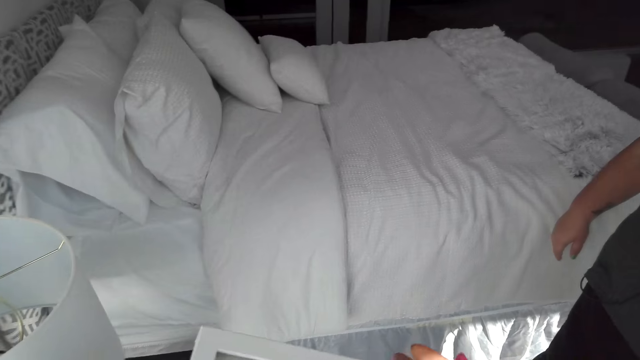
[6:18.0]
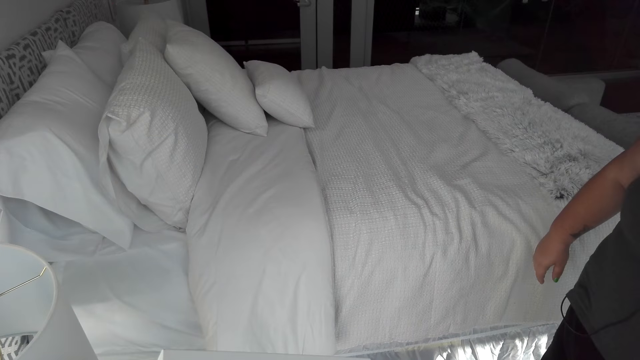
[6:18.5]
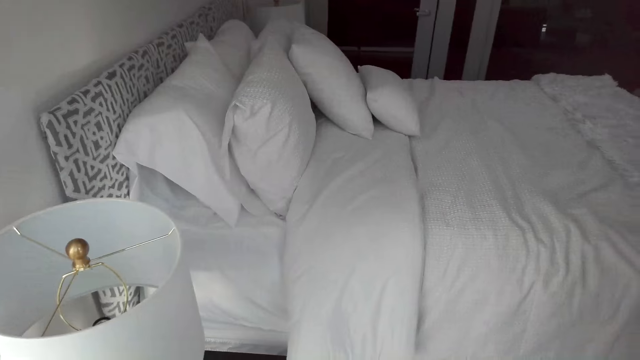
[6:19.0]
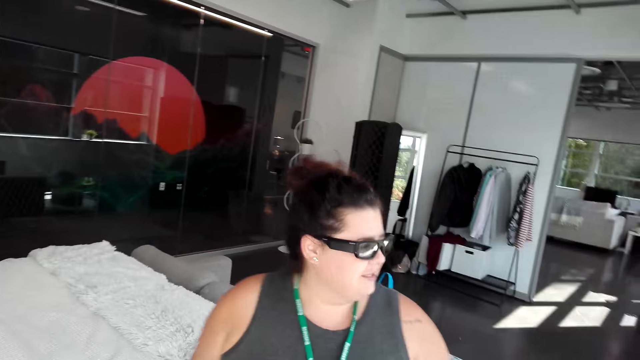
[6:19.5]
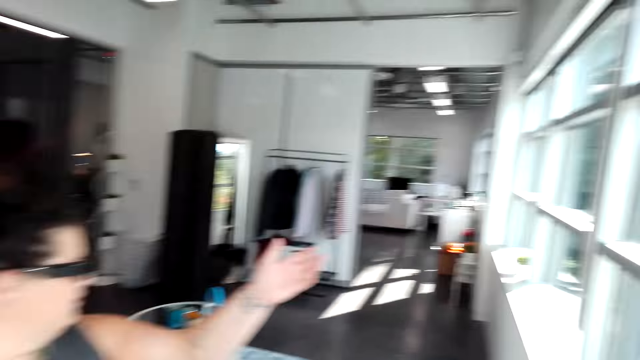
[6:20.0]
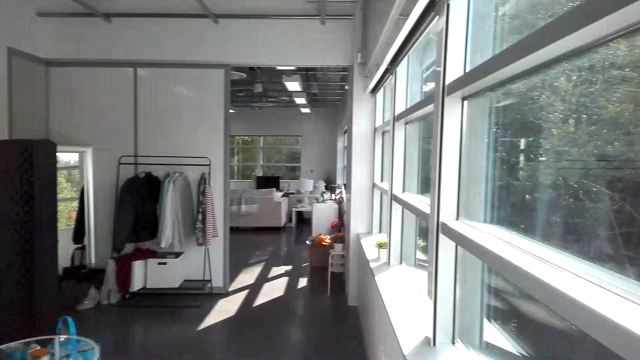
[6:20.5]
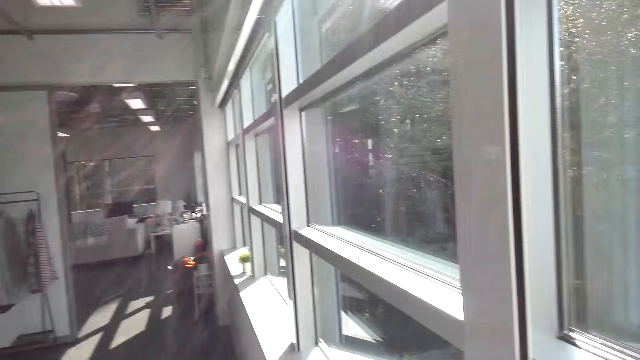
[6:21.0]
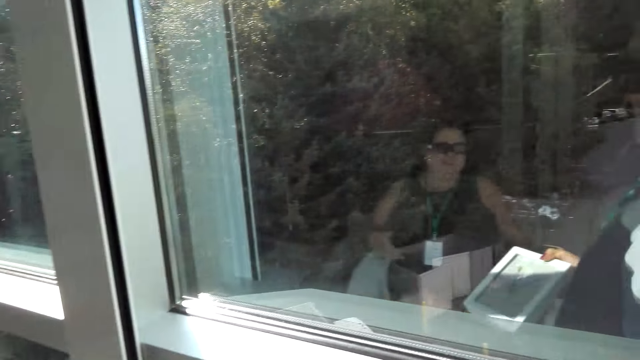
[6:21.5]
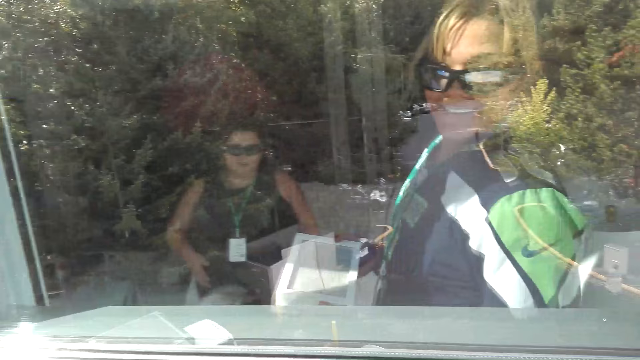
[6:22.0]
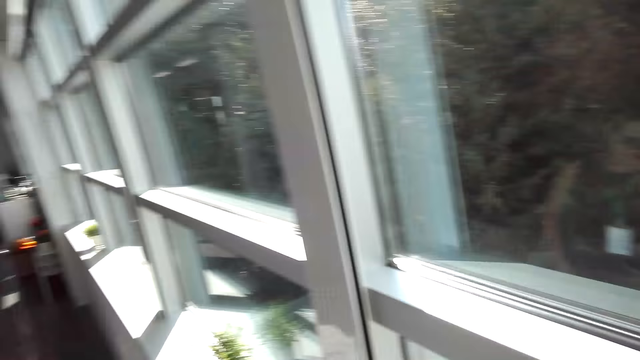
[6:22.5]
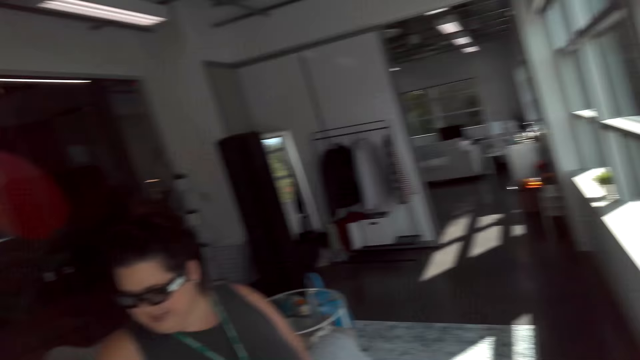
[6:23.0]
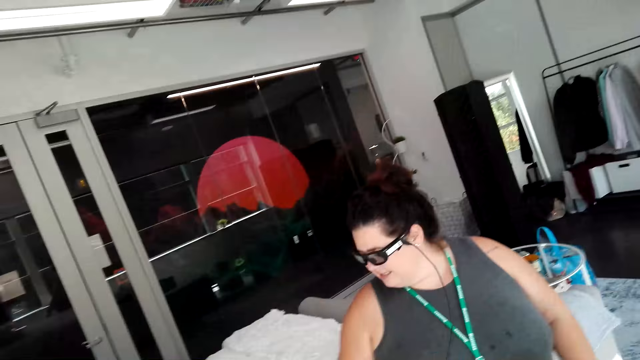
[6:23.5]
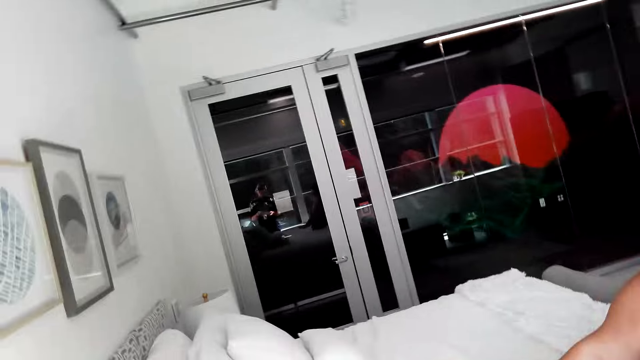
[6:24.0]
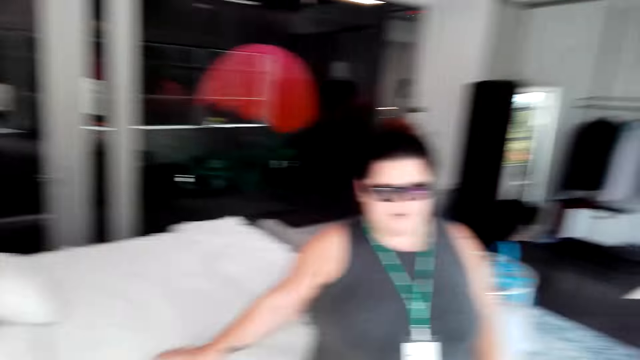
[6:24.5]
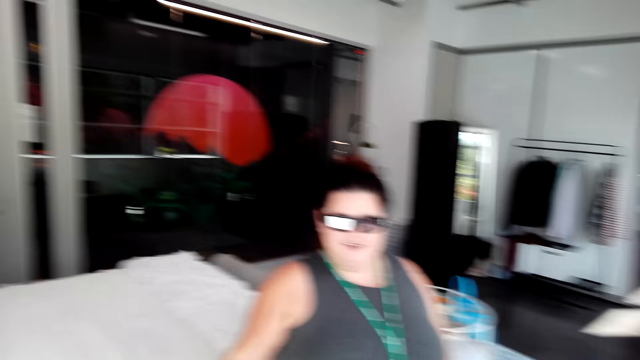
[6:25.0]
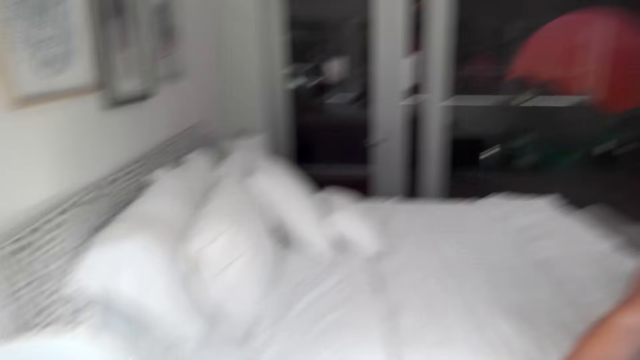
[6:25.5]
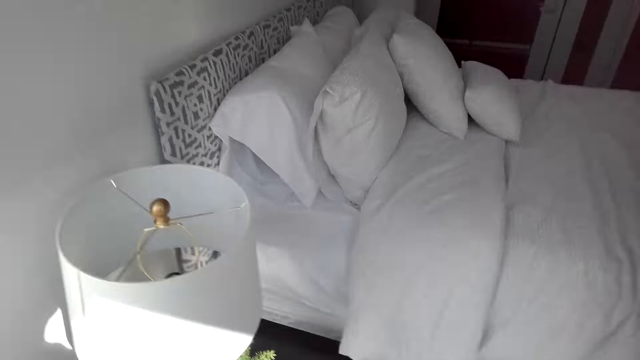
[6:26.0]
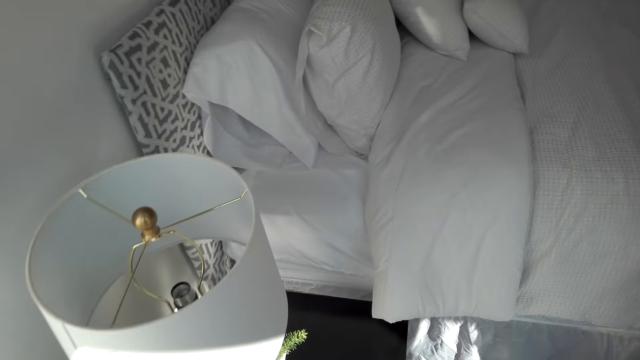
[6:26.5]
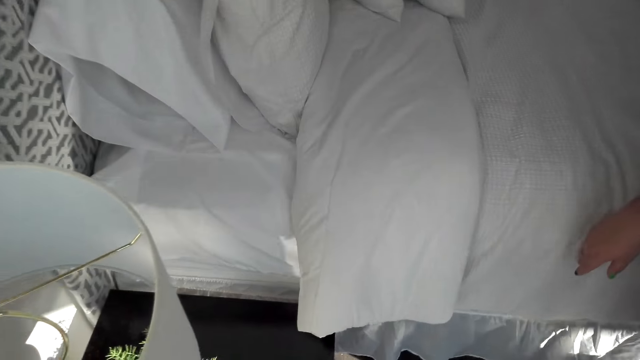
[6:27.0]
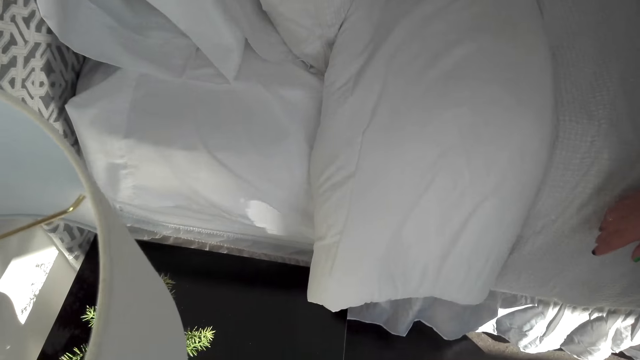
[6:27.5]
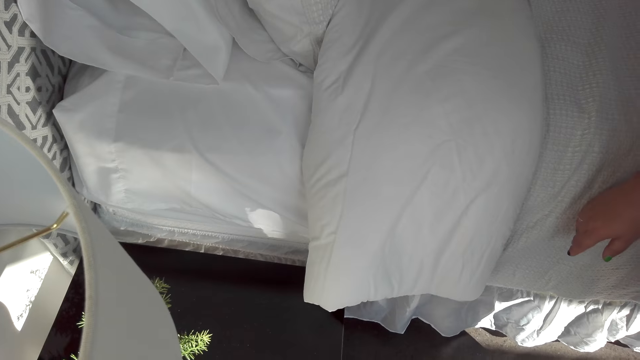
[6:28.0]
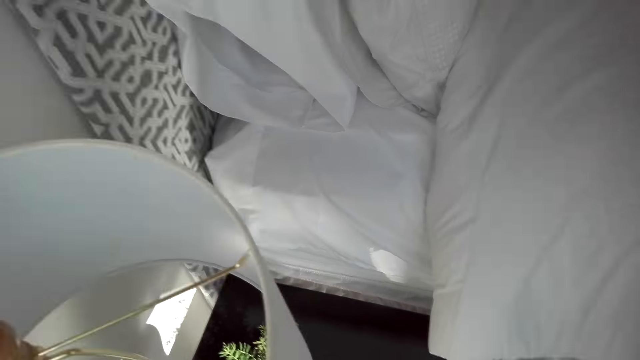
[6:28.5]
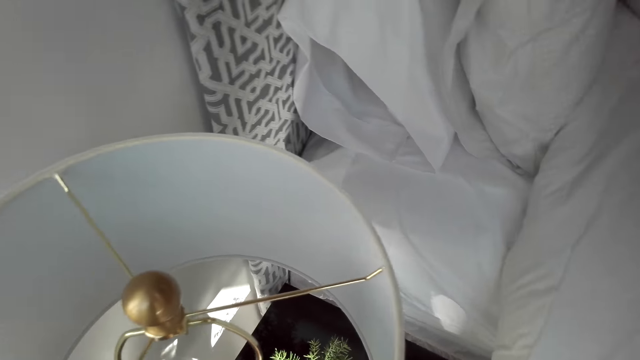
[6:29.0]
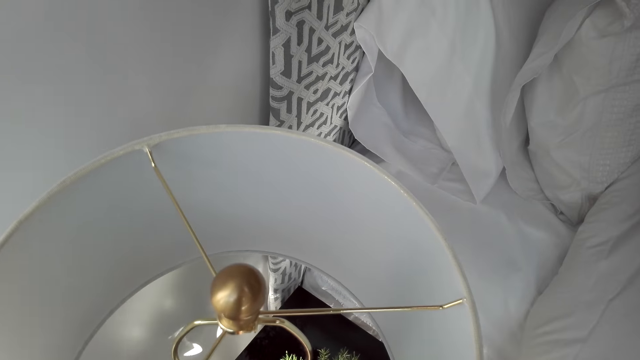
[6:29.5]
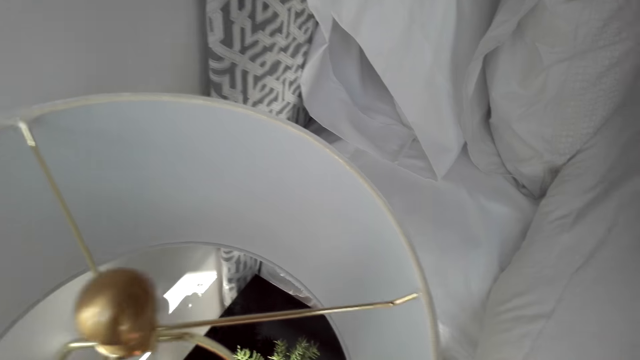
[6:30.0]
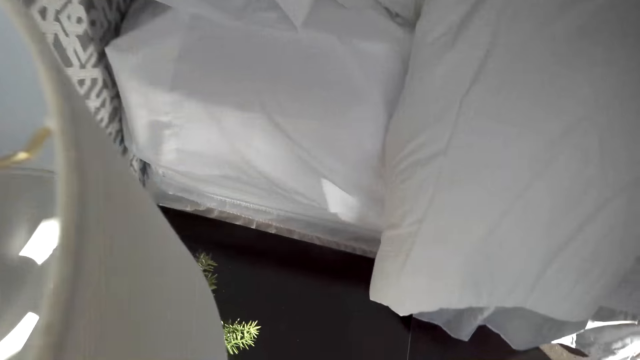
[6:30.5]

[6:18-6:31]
A woman puts the picture frame on the night stand. Another woman converses with the first woman in the room. The camera wearer places the picture frame on the side table.

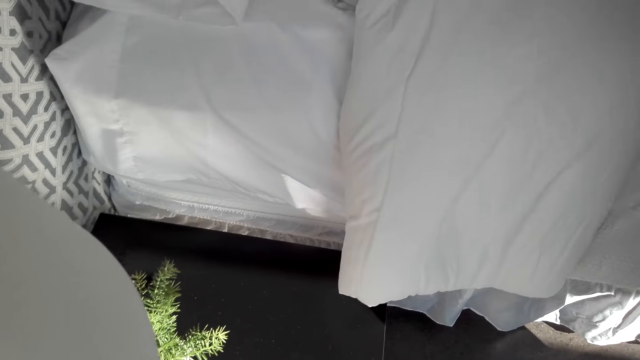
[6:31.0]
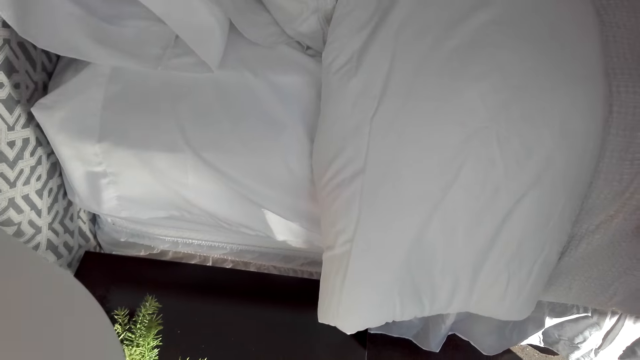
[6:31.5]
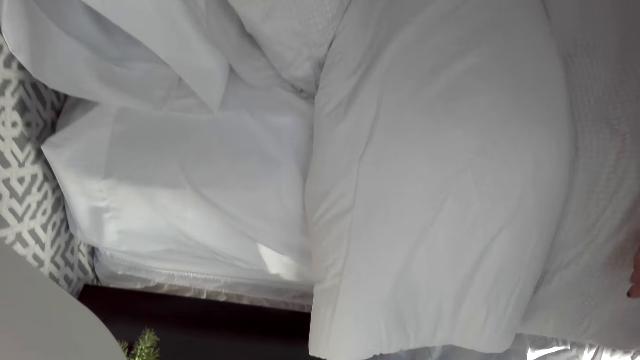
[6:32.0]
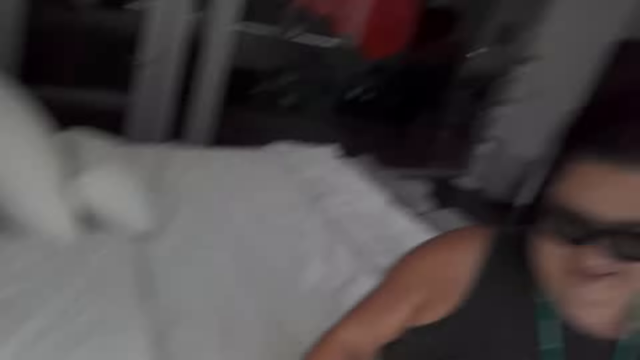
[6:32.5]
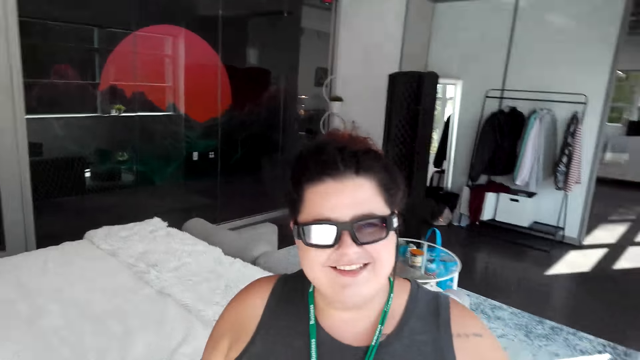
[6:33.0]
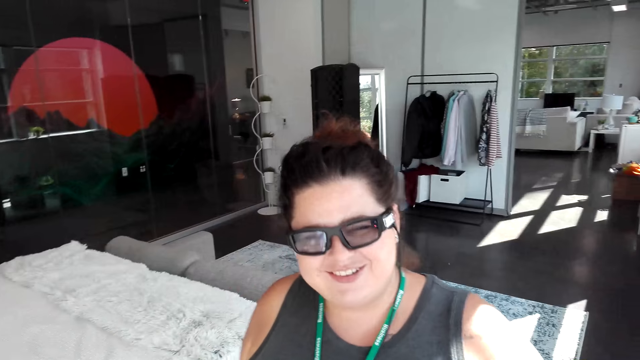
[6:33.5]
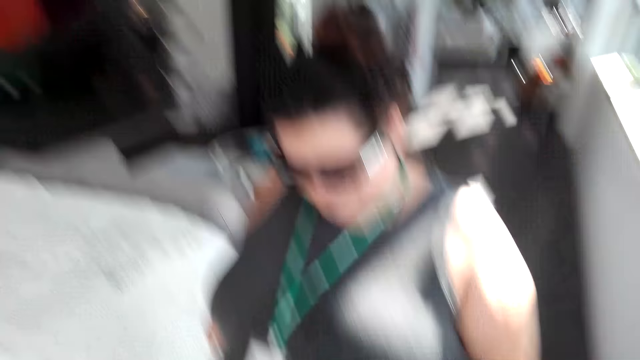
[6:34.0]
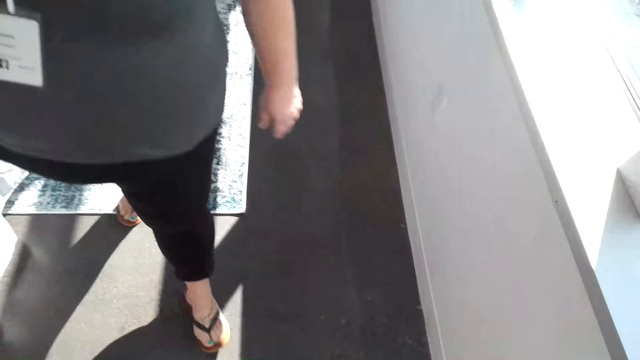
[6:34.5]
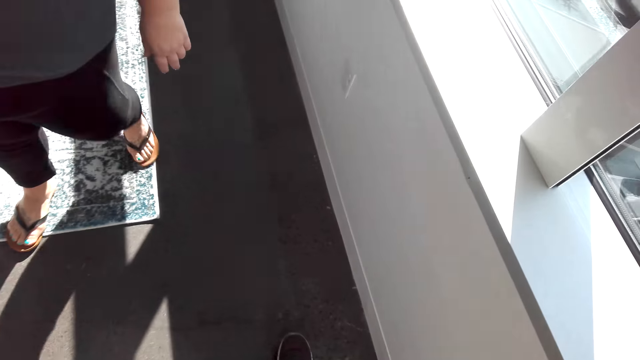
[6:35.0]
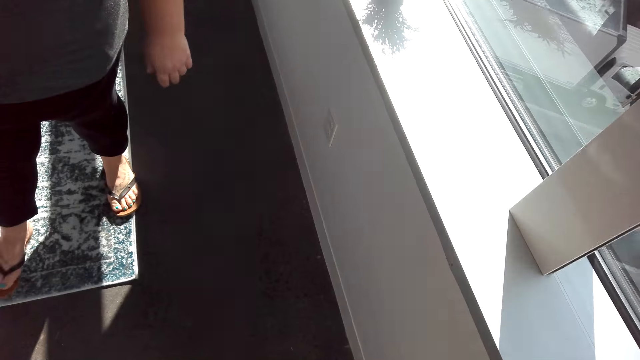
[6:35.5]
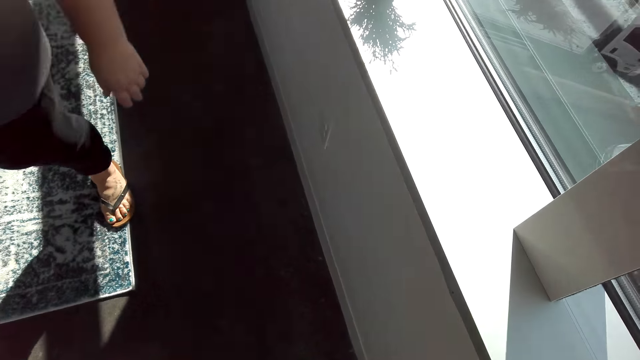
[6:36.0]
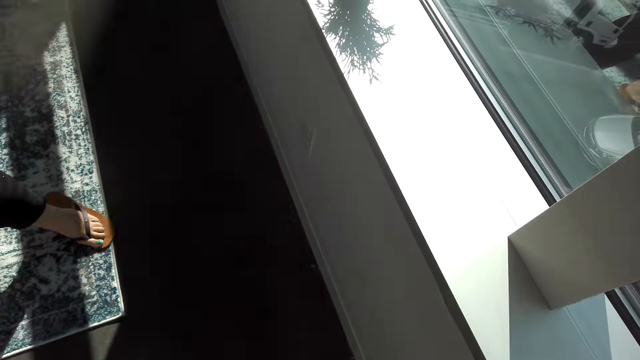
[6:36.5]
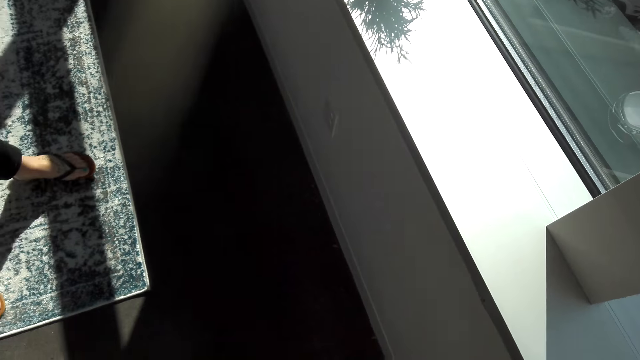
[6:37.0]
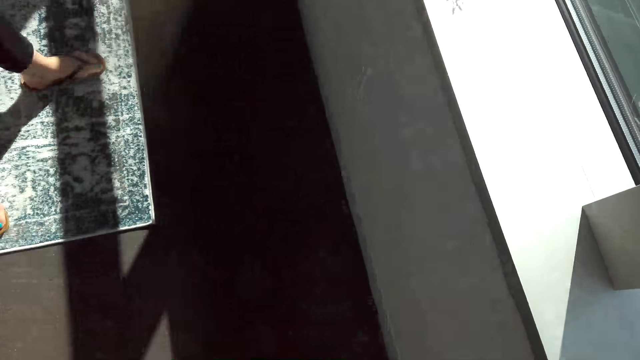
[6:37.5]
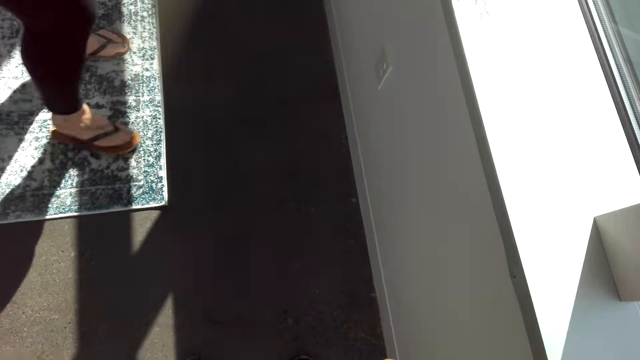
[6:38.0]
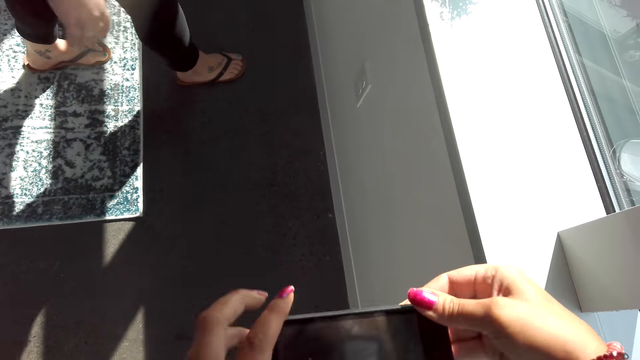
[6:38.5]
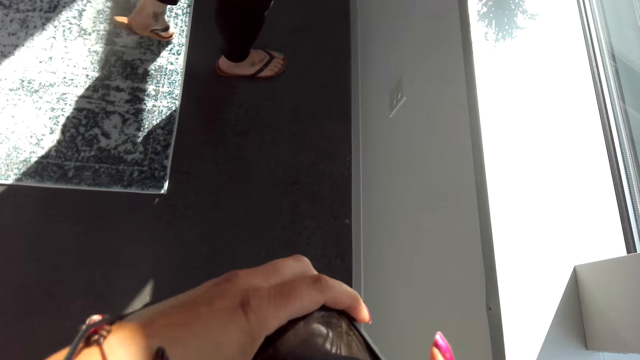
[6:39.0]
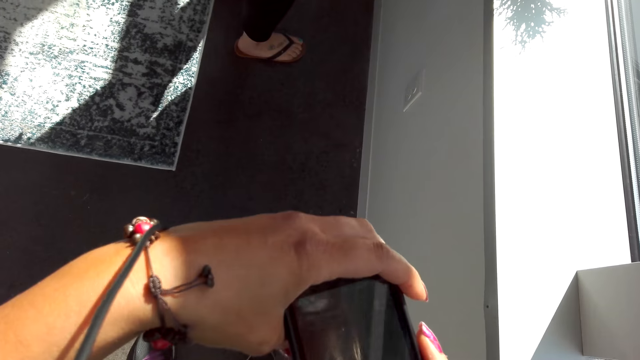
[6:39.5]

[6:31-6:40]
A woman moves around the room. Another woman lifts the phone up in her hands.
